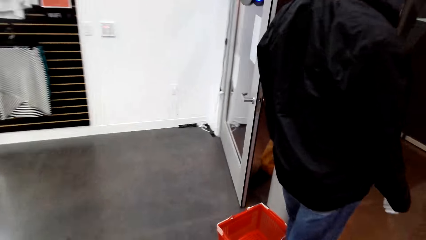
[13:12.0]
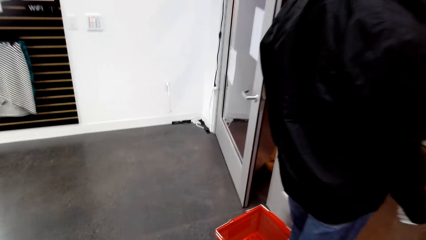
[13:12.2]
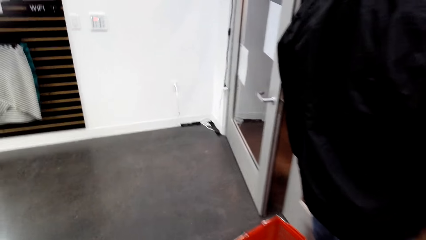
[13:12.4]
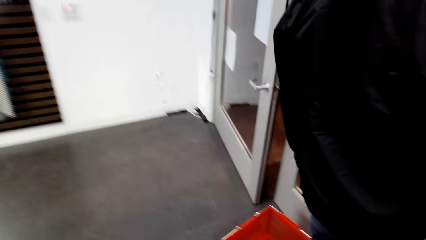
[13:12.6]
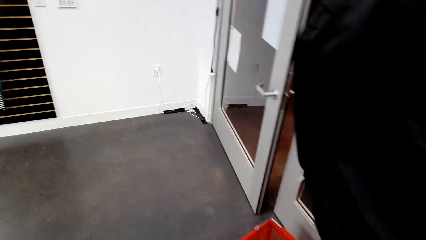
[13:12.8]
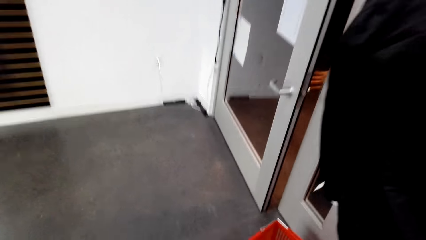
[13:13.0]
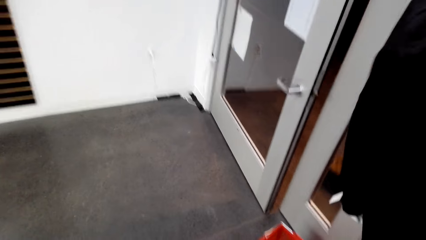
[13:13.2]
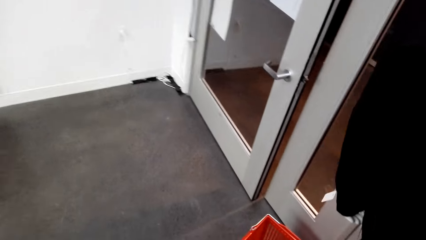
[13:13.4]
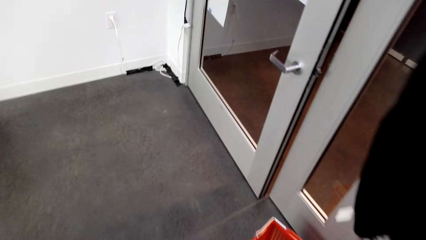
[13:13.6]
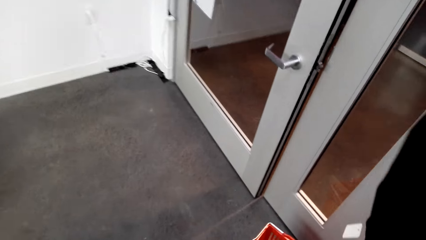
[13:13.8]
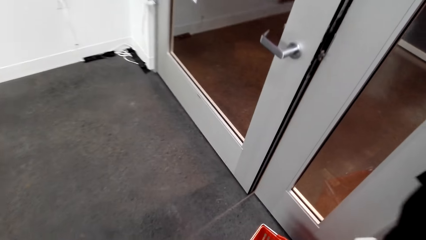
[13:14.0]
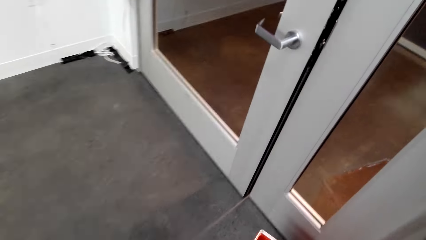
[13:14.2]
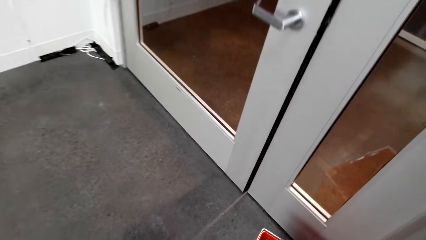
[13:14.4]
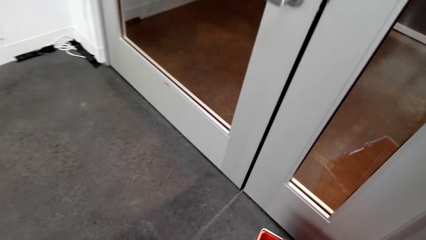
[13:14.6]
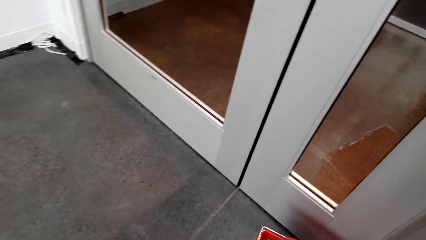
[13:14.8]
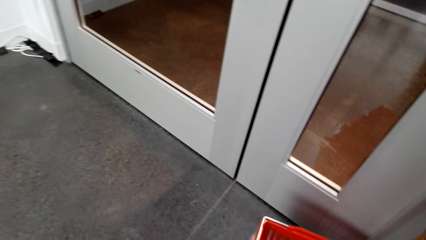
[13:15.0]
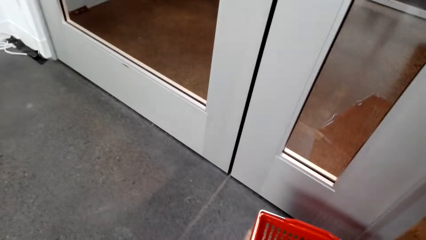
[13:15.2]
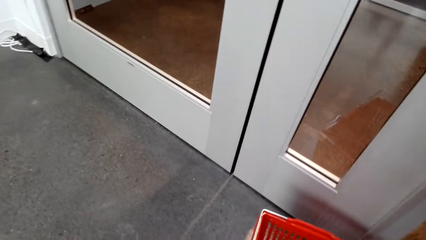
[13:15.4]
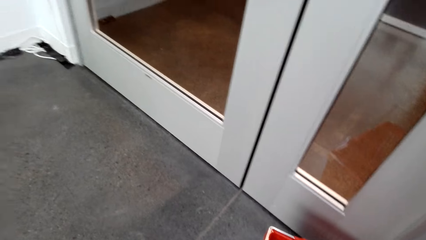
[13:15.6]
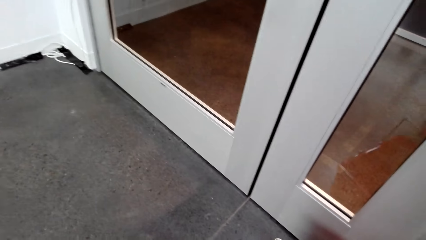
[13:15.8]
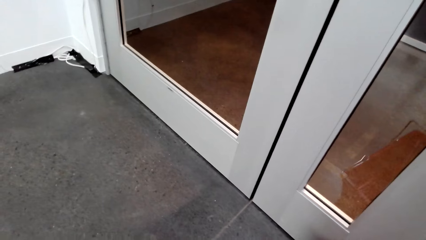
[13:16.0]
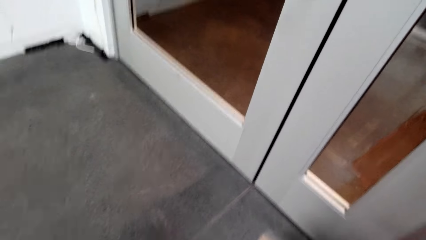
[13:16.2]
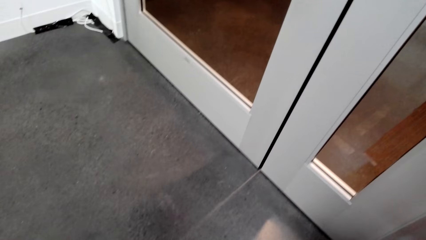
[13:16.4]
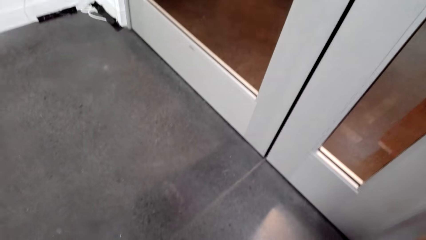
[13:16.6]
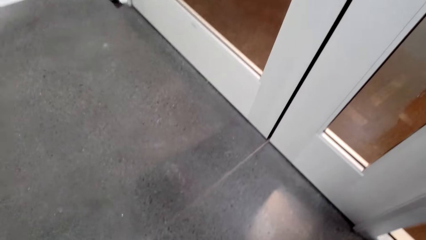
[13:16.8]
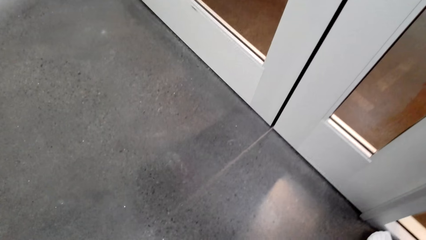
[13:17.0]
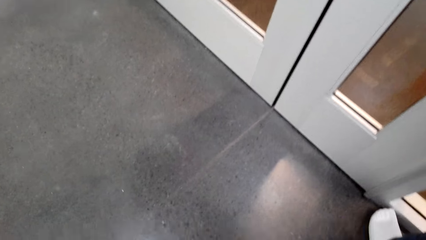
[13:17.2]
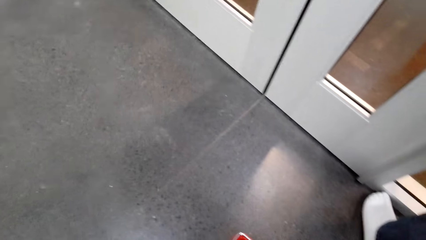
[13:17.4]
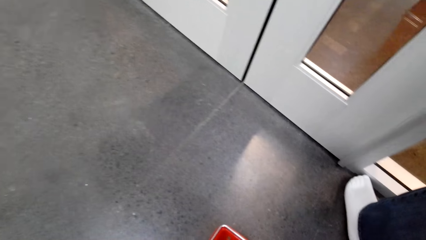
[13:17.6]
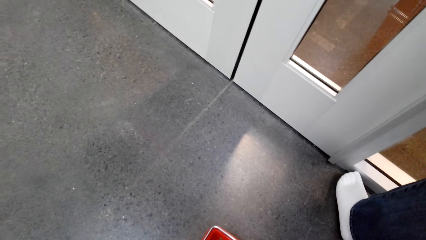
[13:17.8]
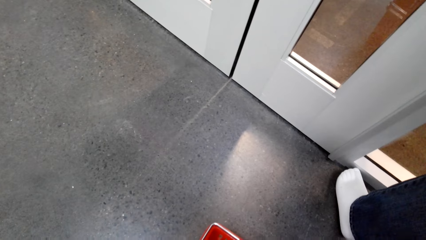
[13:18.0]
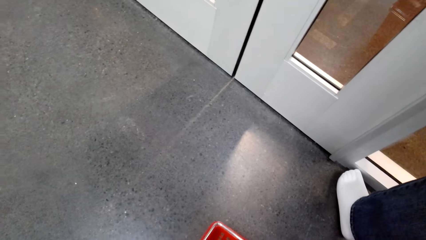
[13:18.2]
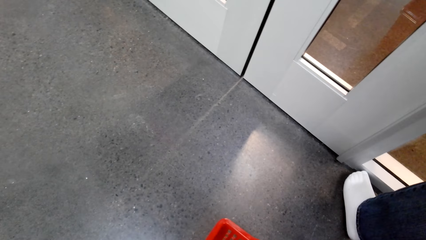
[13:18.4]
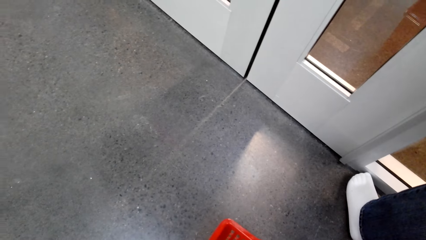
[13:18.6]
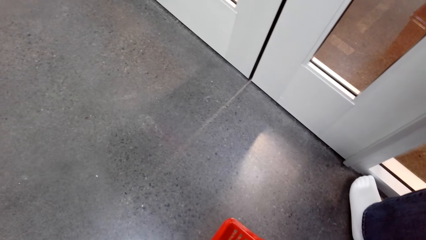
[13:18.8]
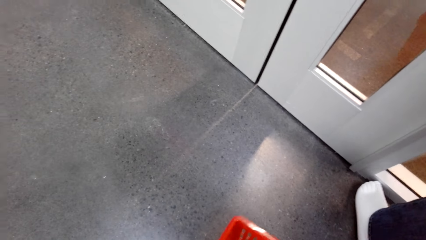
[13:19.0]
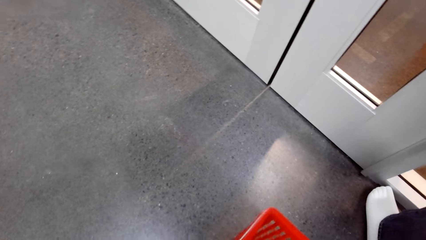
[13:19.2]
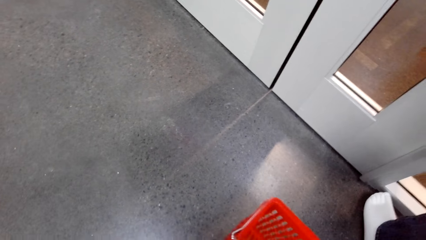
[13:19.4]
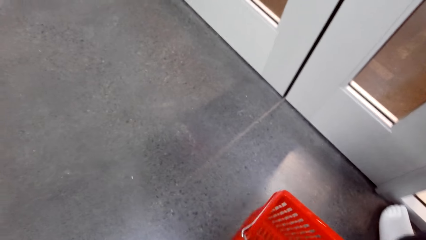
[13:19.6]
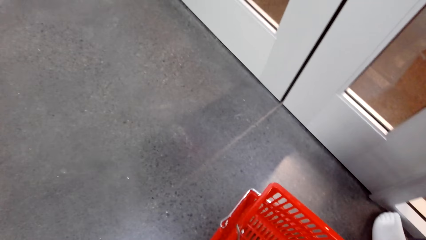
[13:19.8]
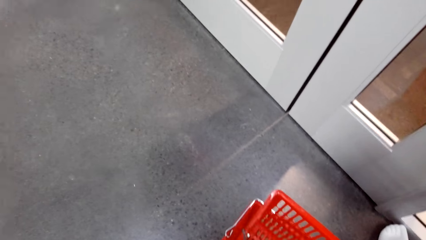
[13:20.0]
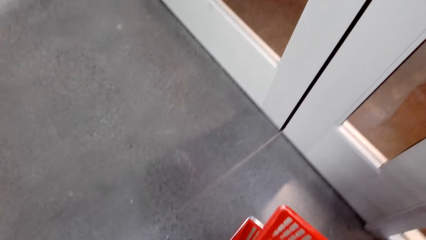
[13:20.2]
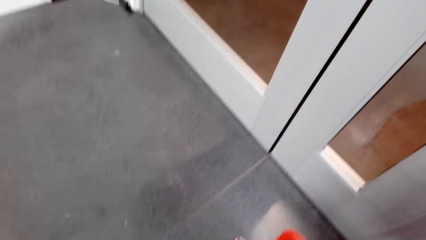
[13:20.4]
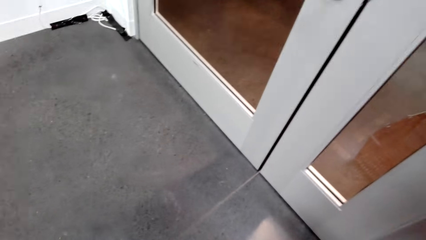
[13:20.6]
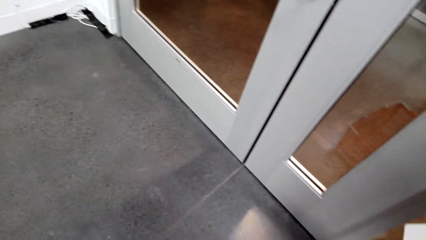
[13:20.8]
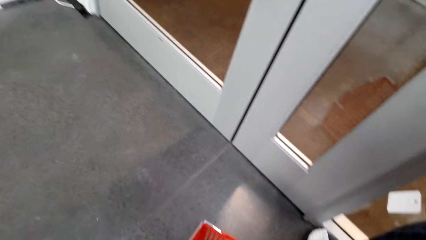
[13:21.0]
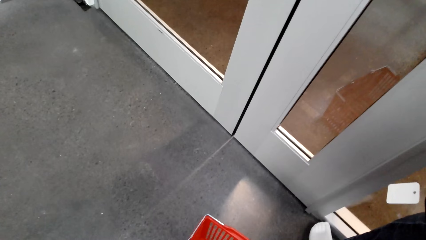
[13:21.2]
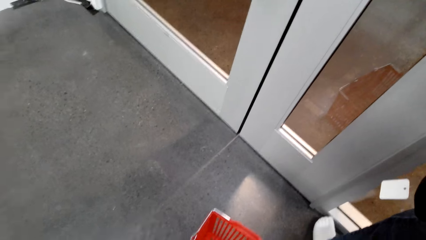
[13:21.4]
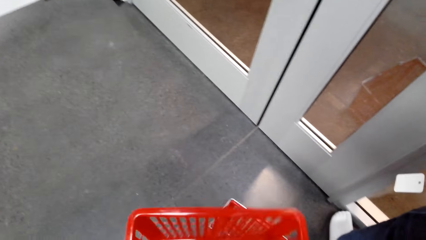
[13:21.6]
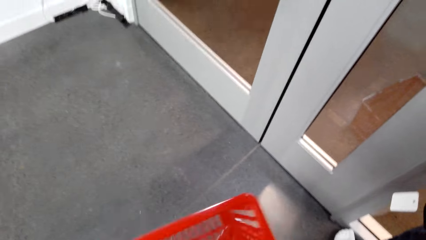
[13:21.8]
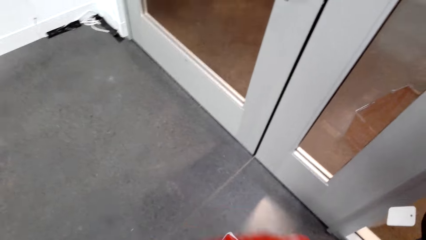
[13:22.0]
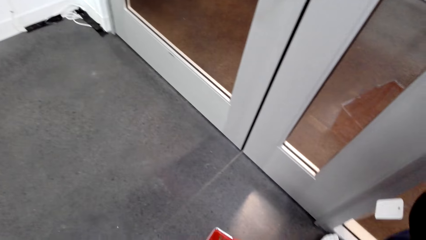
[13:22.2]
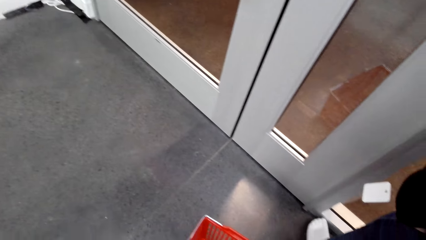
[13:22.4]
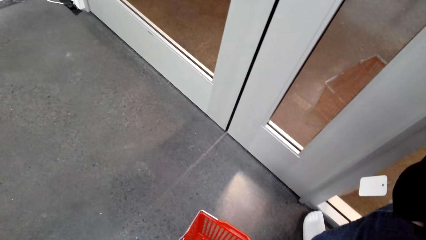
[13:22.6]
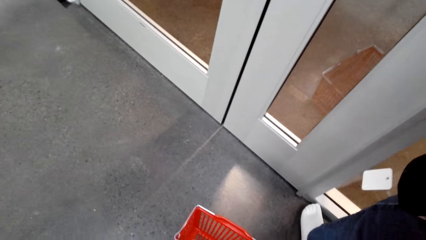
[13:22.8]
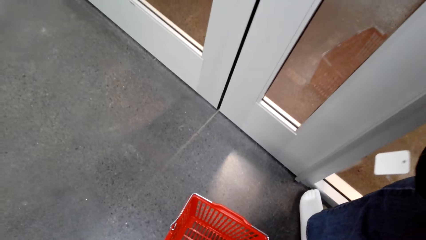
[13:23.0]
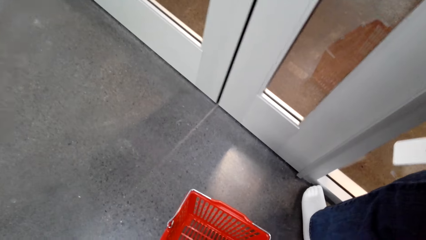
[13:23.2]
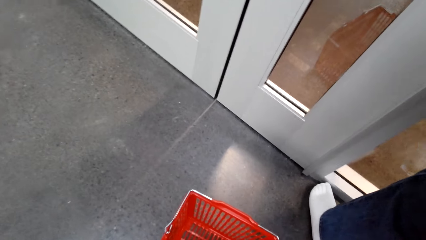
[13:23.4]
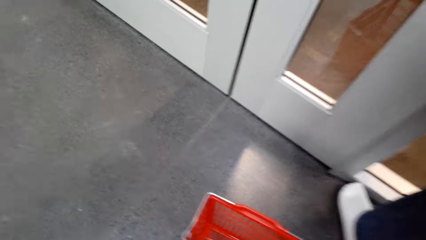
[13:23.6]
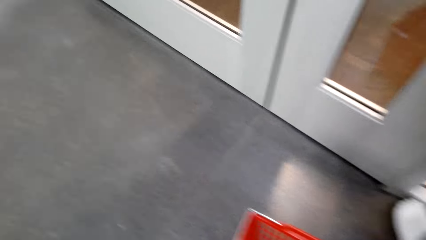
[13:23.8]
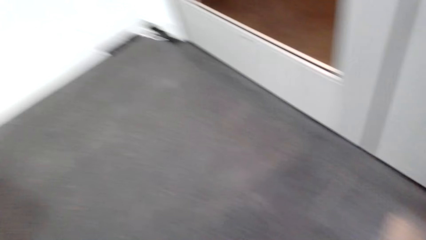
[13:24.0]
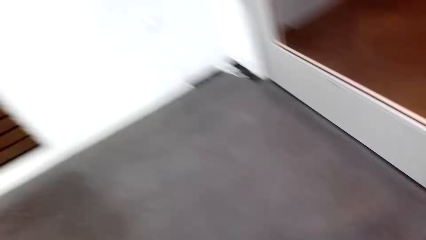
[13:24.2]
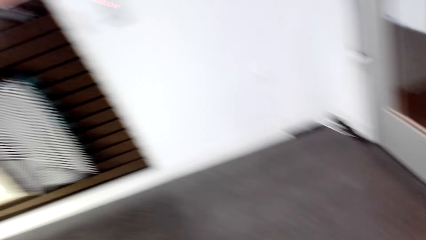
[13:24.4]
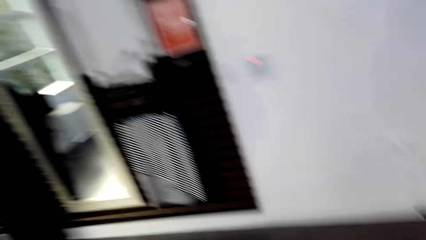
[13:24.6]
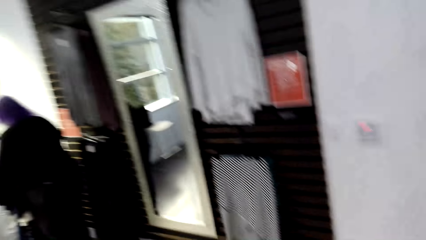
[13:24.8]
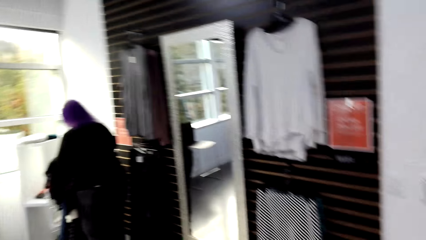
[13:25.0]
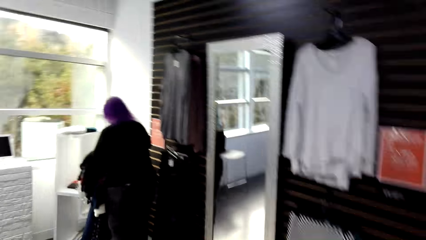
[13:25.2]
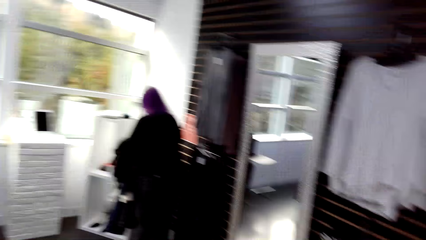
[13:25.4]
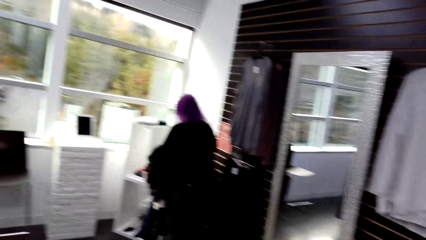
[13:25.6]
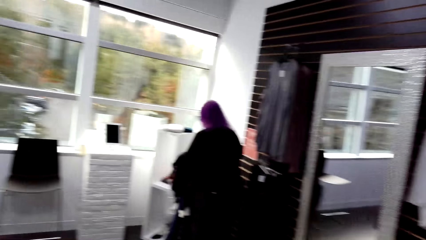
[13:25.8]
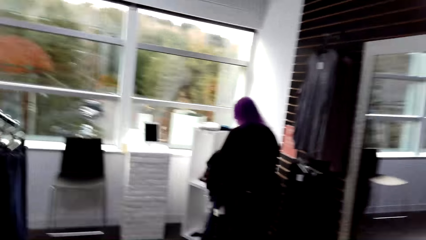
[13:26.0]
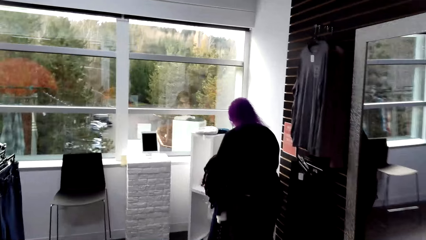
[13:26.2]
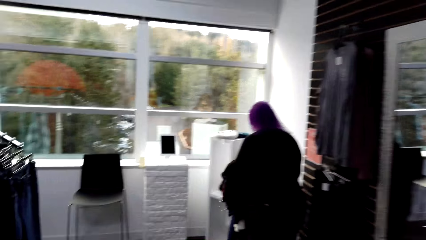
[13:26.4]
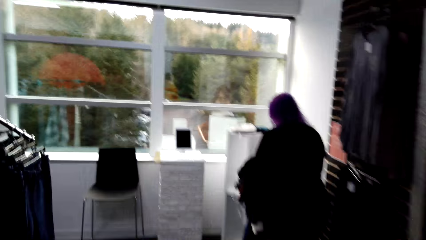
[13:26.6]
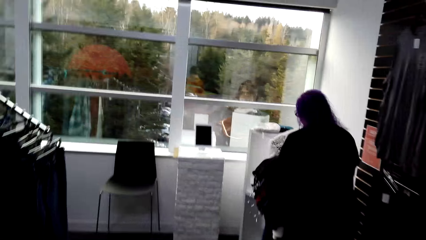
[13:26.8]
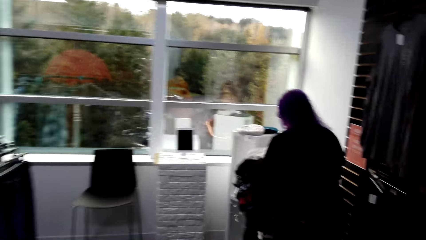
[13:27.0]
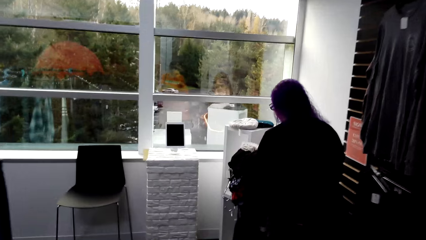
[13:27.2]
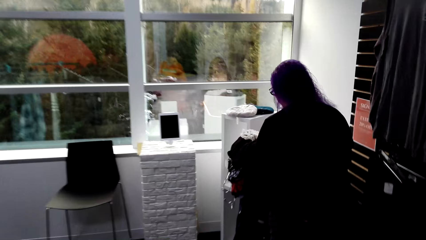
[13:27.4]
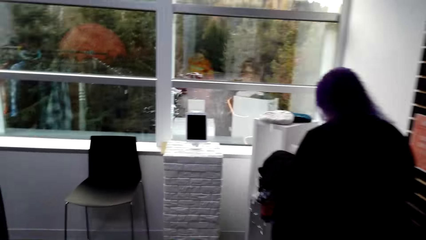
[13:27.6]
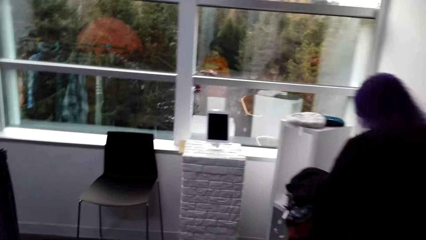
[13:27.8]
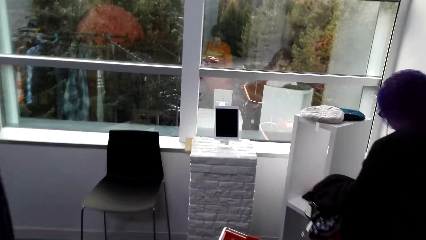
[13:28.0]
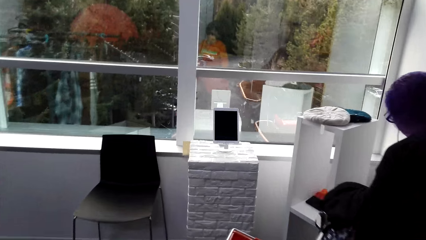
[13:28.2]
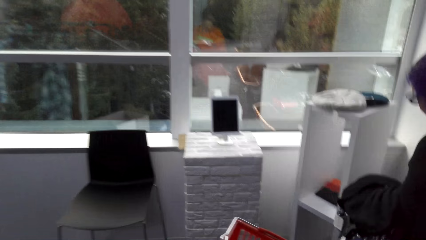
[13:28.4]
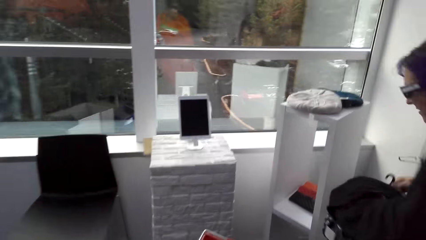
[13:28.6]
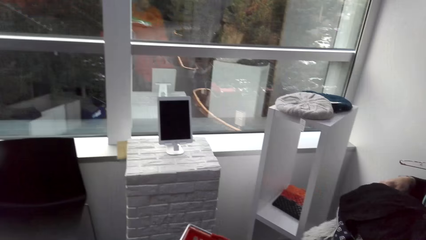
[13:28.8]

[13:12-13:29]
The camera wearer walks around the room. A man closes the door. The camera wearer looks around. They pick up a shopping basket. They walk around the room.
